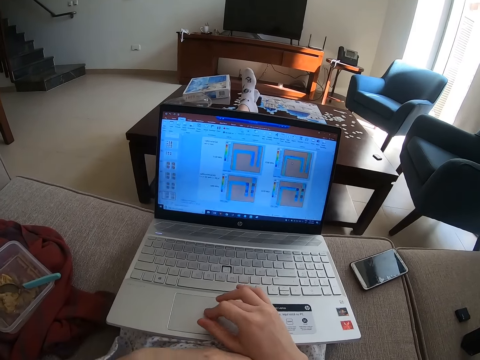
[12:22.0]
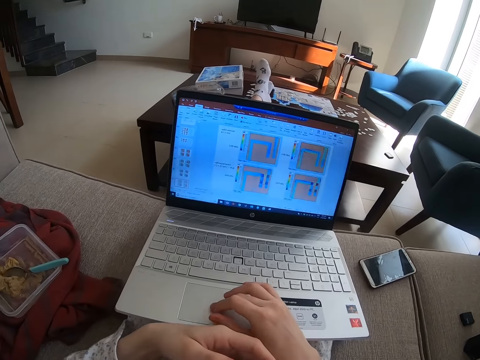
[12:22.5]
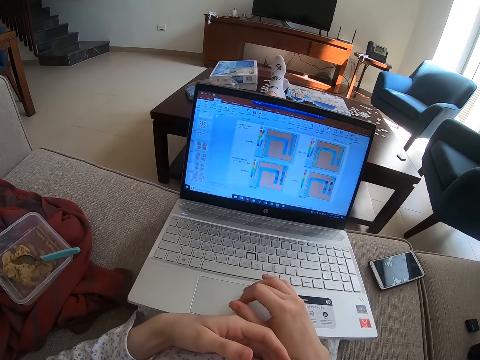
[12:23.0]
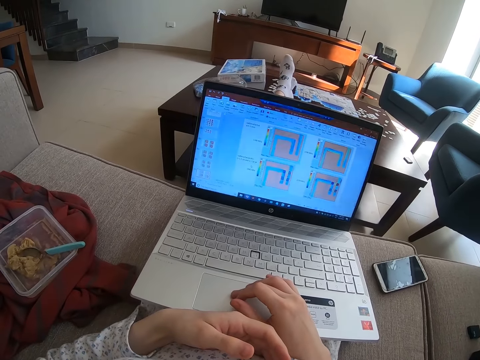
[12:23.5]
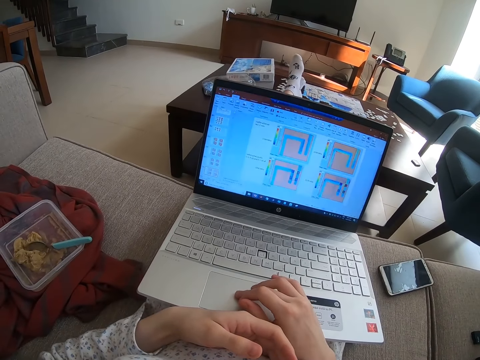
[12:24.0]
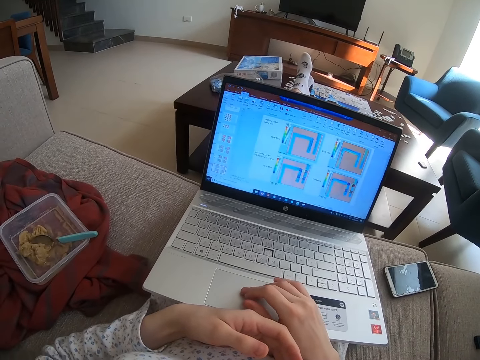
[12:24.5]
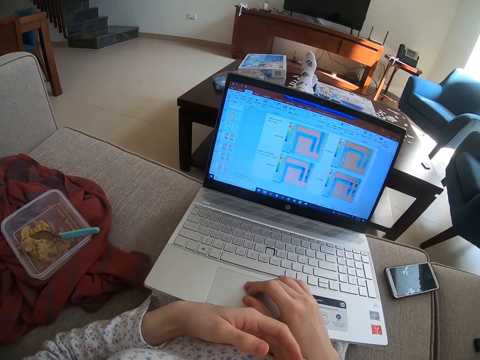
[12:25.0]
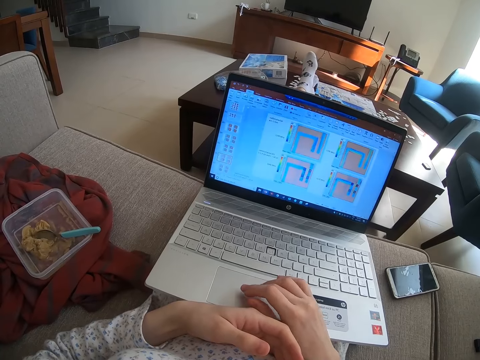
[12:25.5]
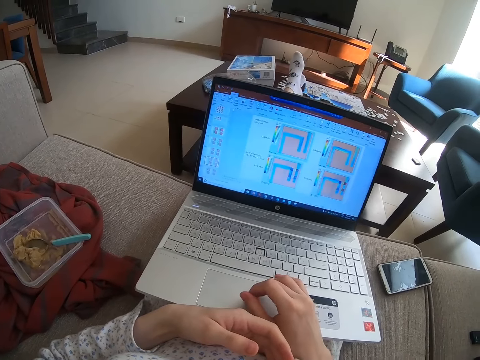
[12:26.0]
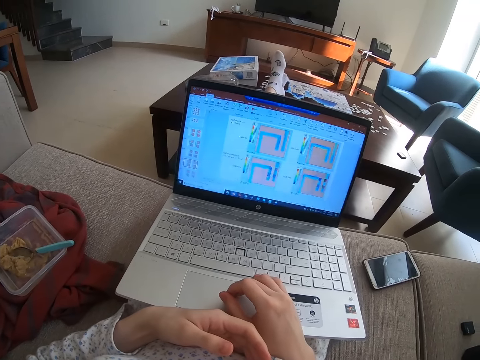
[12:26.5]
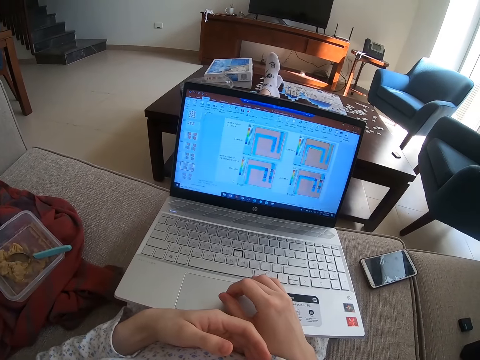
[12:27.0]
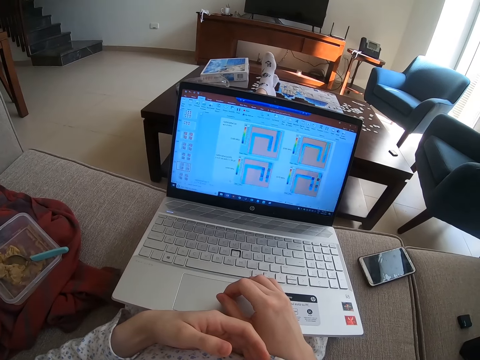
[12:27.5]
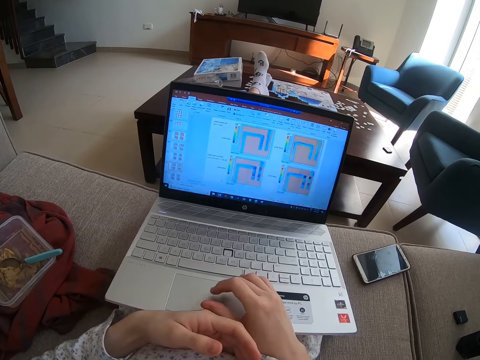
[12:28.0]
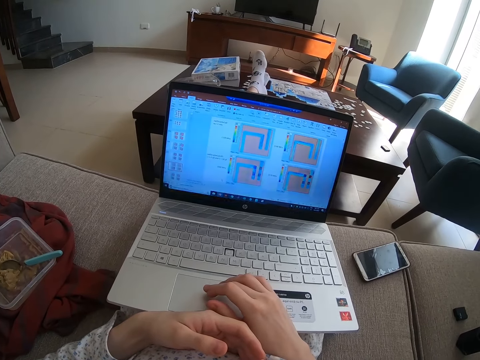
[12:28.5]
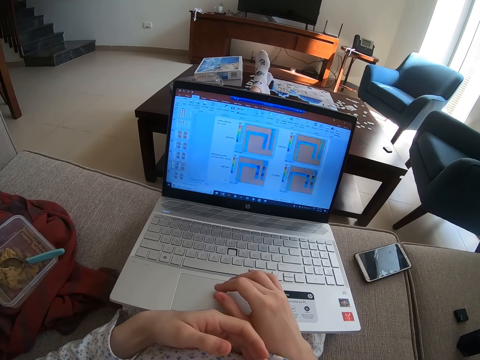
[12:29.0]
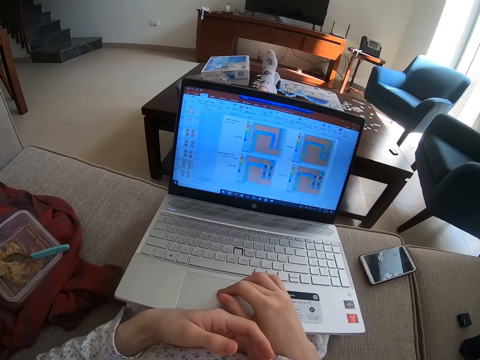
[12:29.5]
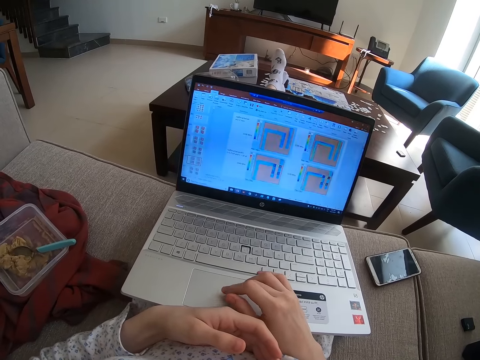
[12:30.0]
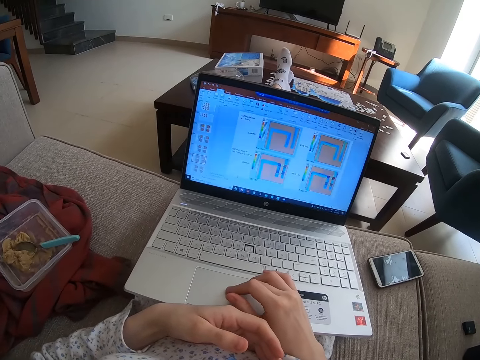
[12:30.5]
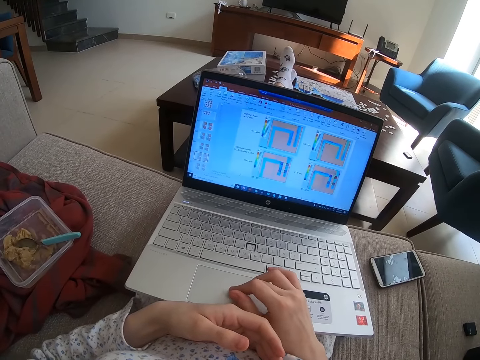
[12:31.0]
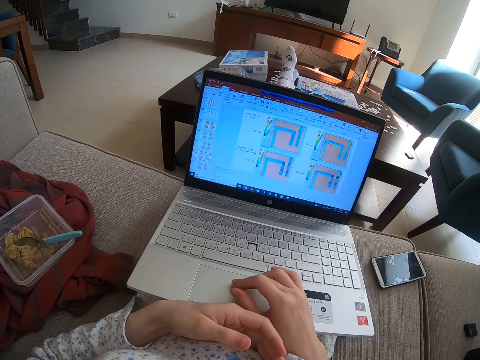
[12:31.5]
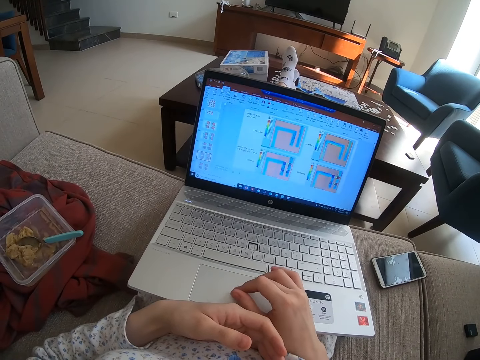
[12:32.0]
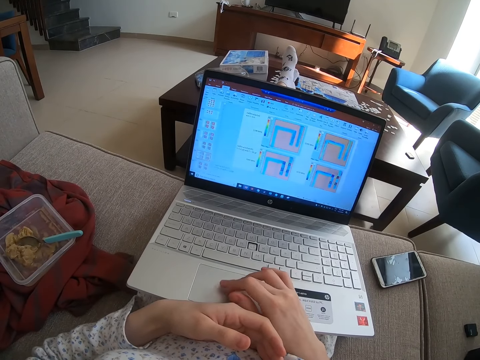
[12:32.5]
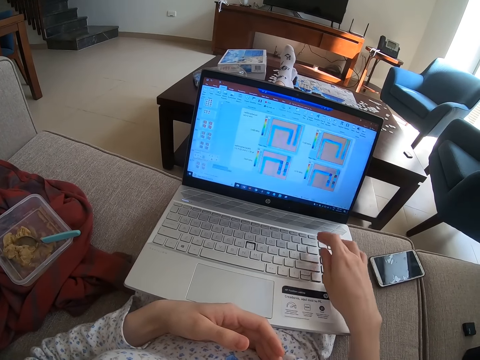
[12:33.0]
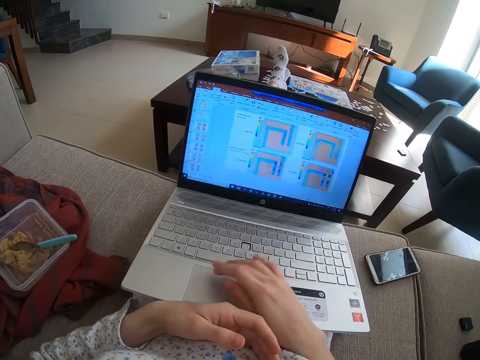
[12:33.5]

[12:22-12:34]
The camera wearer operates the laptop. They scroll on the mousepad.

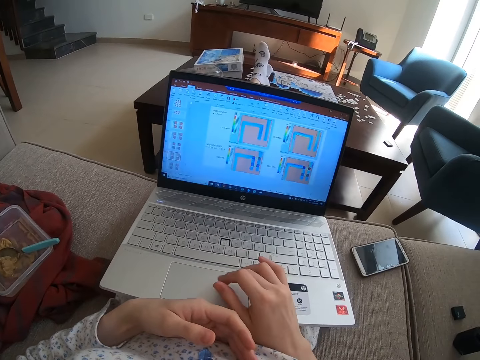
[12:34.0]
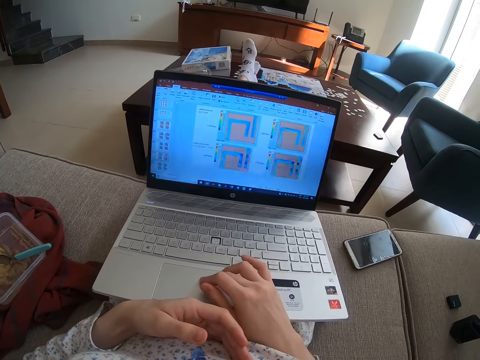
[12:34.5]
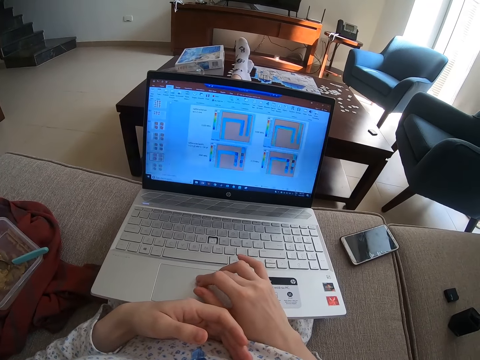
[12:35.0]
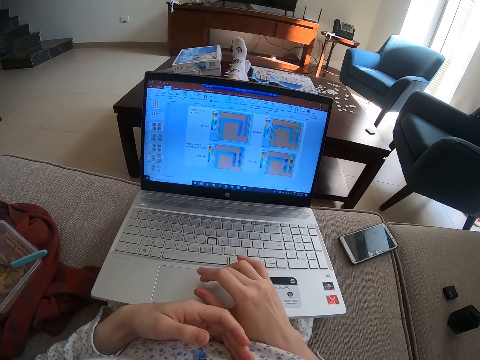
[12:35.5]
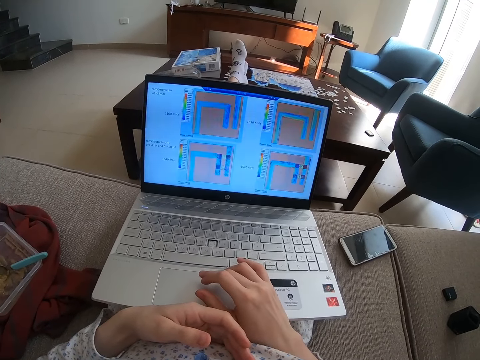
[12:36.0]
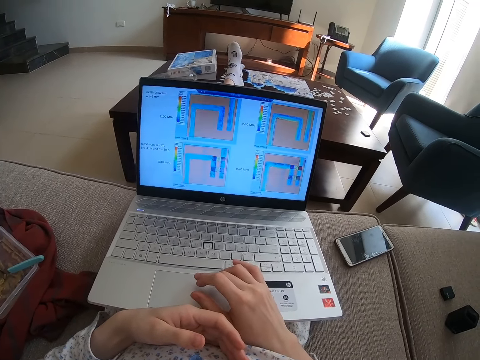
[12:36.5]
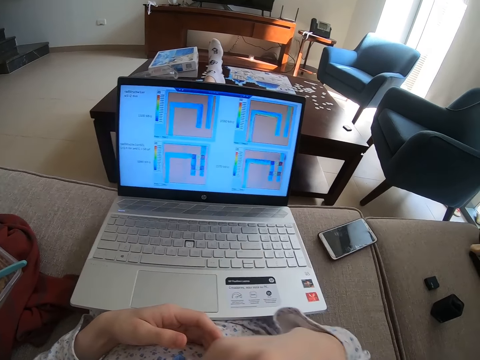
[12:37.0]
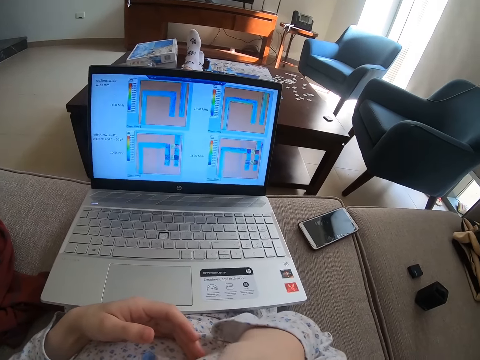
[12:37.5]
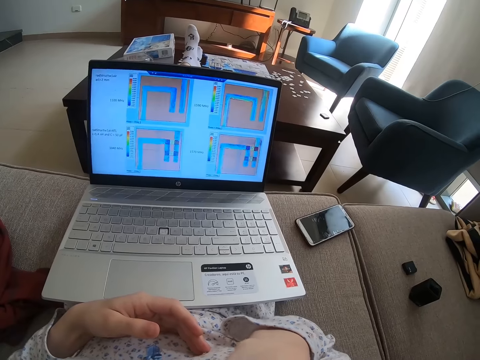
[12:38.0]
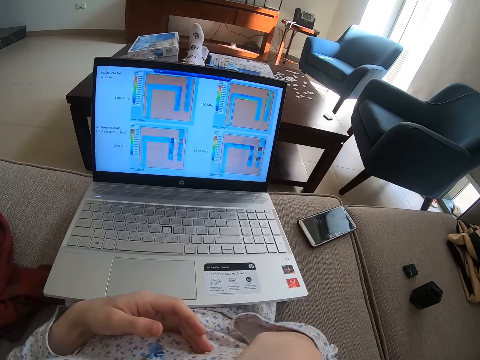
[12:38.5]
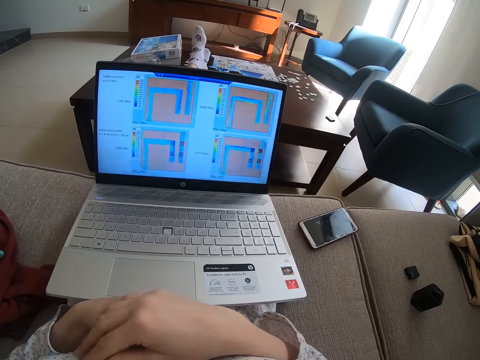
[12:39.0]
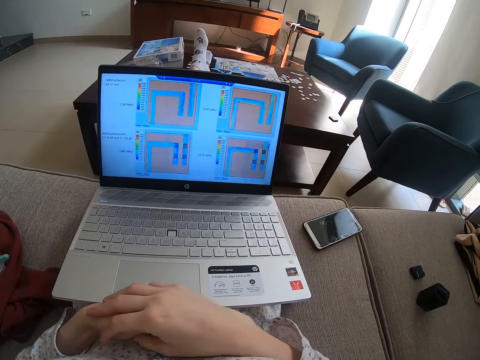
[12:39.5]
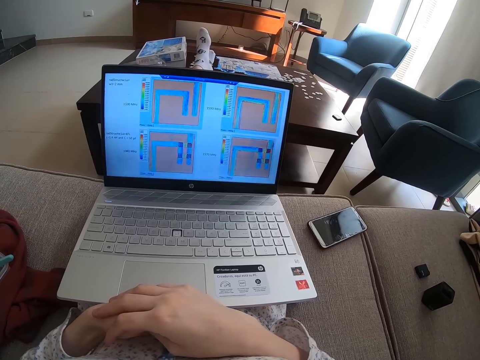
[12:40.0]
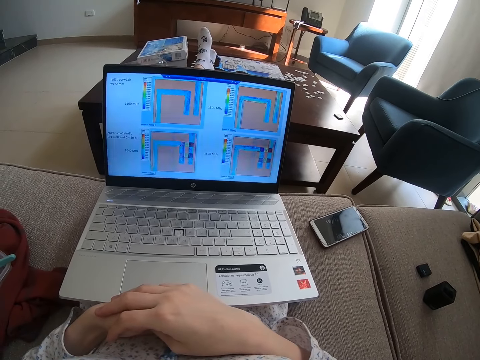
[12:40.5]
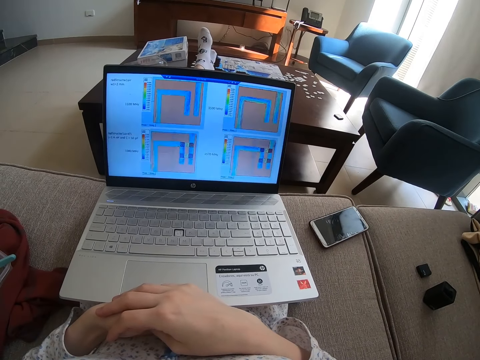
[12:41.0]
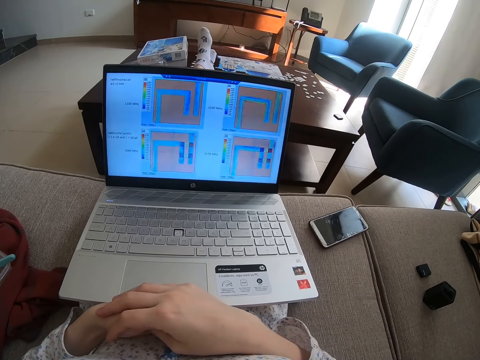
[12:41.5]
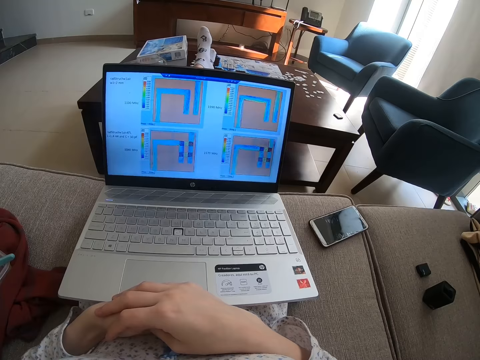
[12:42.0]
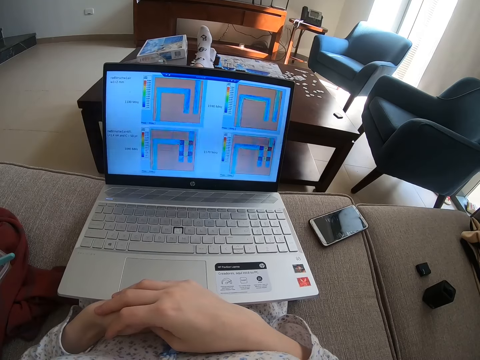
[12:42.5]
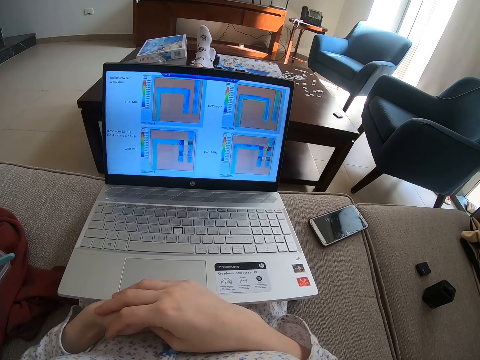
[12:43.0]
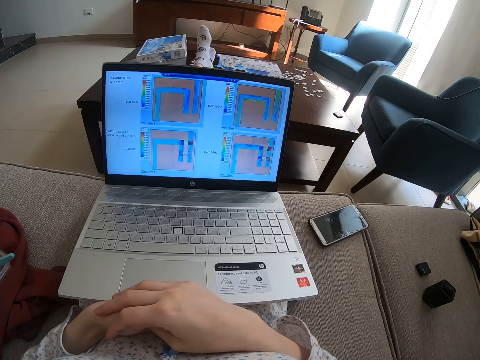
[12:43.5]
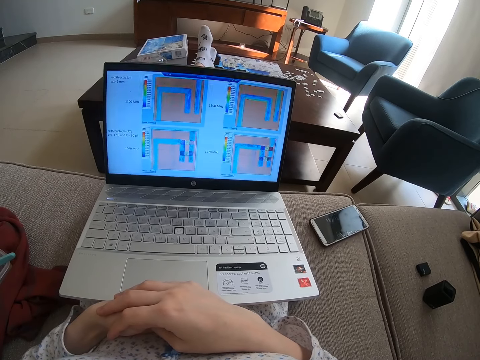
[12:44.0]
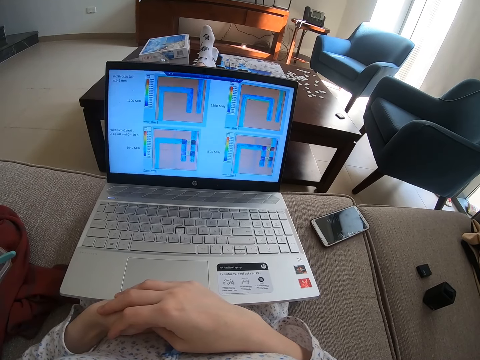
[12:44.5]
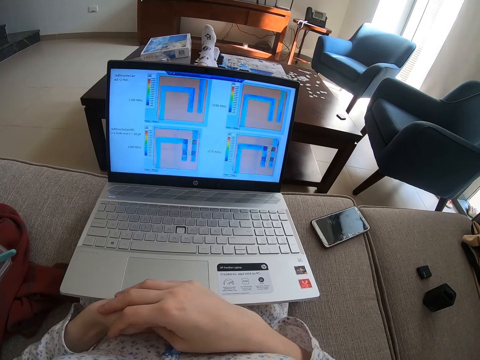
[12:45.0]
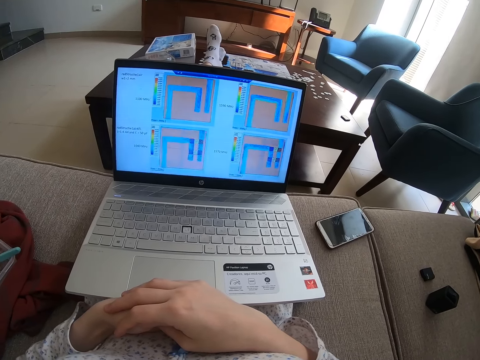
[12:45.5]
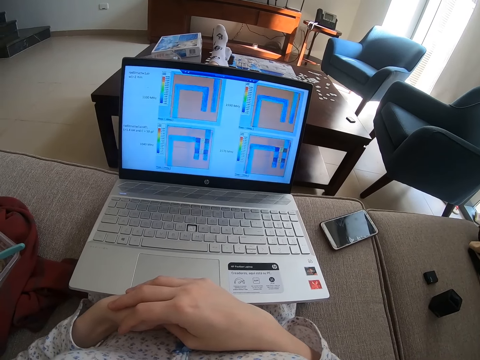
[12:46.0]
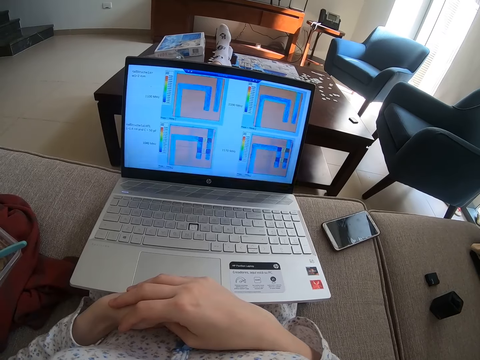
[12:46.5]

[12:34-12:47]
The camera wearer touches her face. She puts her hands together. She places the right hand on top of the left hand. She looks at the laptop.

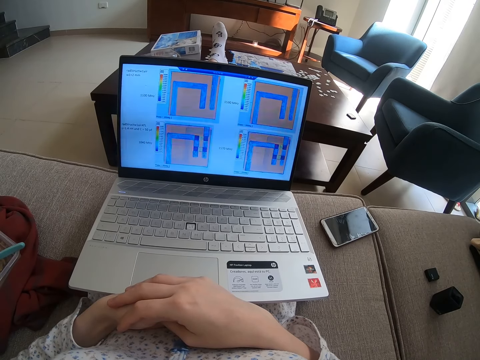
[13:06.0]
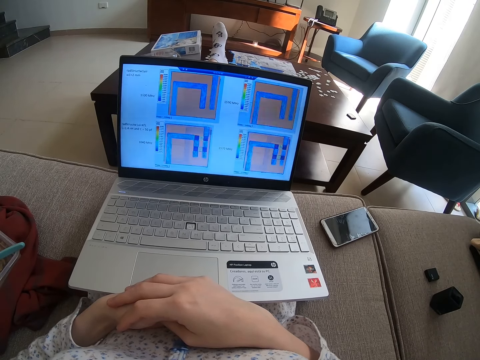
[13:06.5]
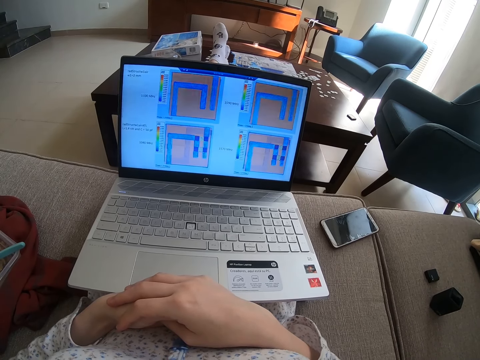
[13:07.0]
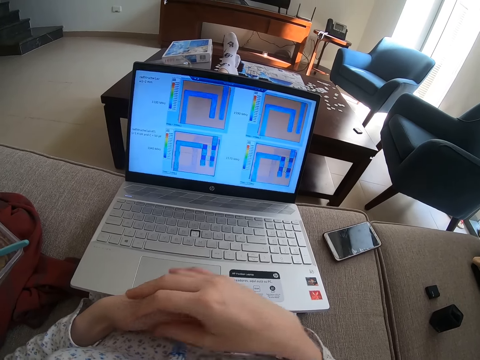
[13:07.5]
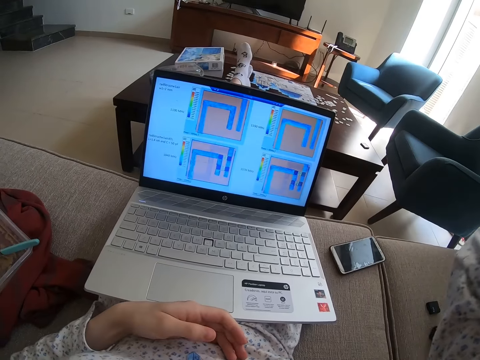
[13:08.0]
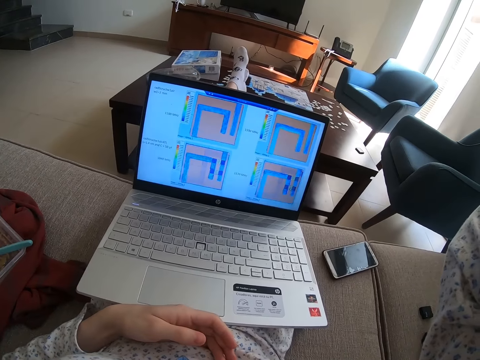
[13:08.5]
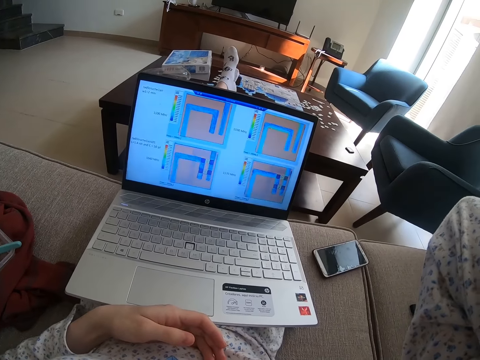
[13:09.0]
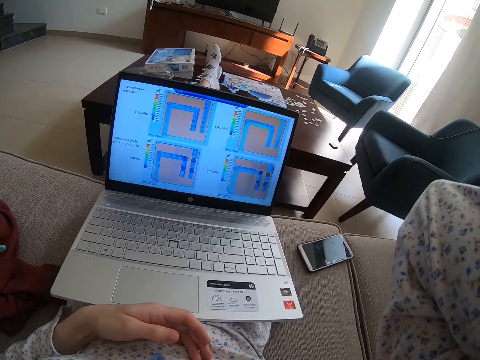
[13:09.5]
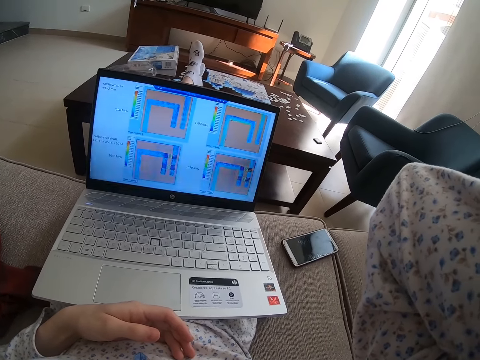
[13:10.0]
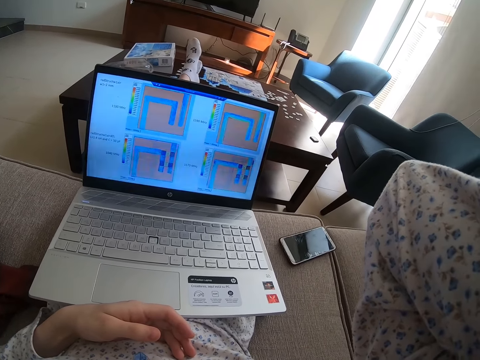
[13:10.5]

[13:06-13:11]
The camera wearer touches her head.
